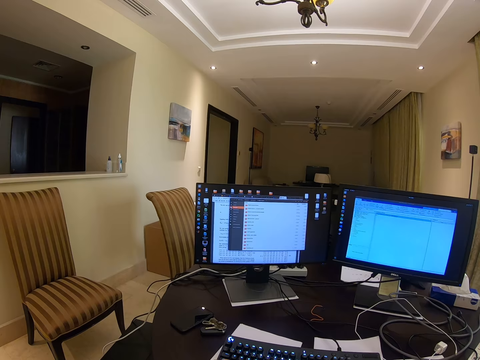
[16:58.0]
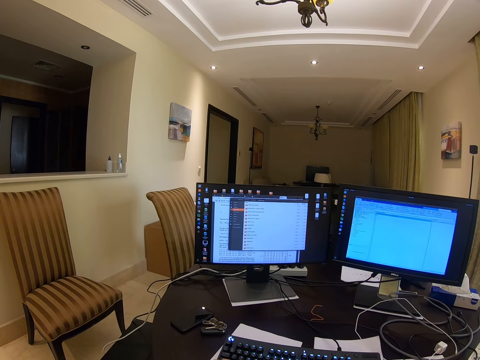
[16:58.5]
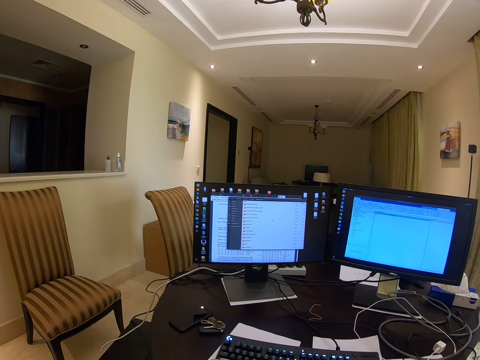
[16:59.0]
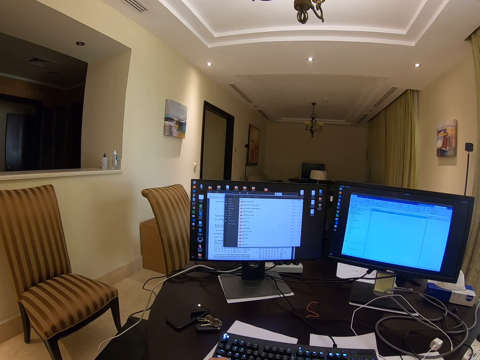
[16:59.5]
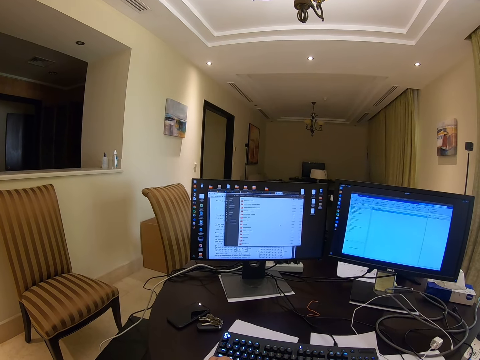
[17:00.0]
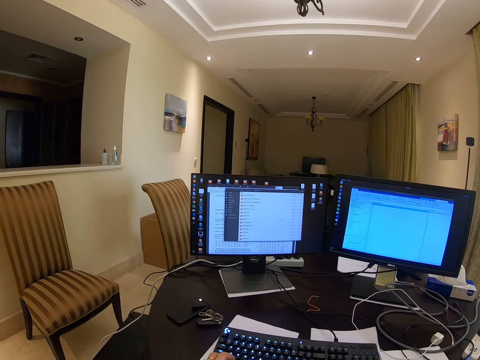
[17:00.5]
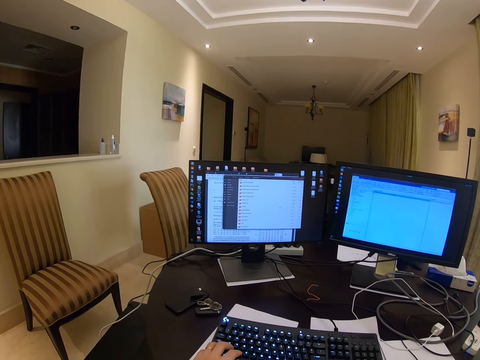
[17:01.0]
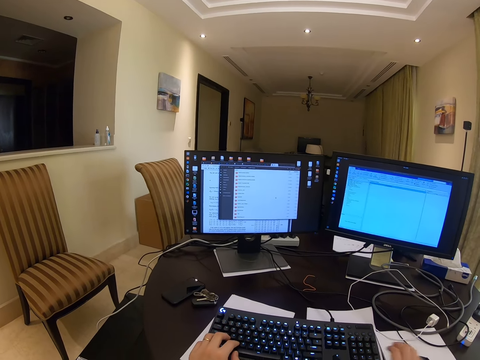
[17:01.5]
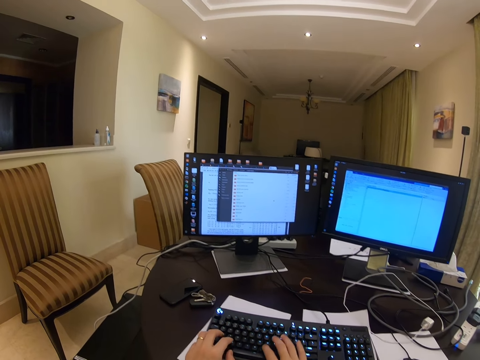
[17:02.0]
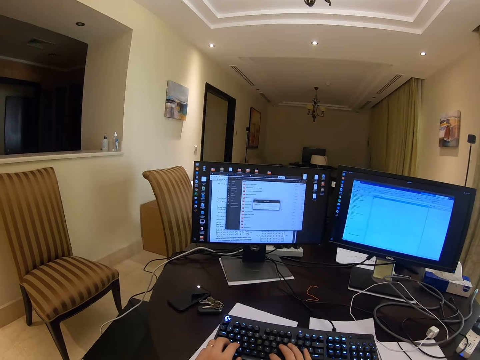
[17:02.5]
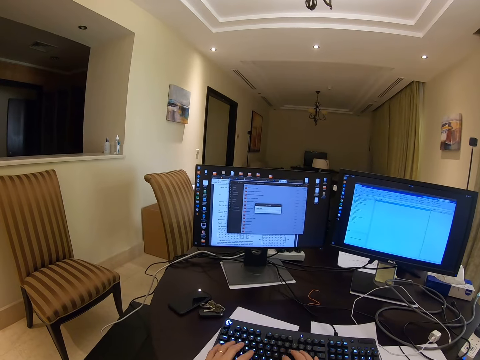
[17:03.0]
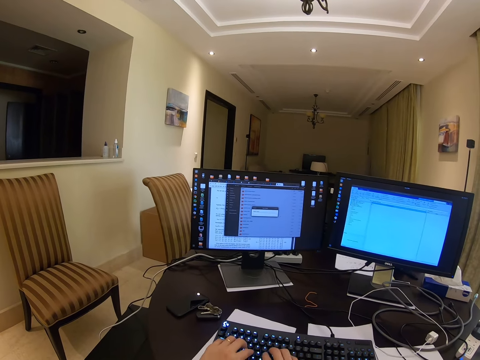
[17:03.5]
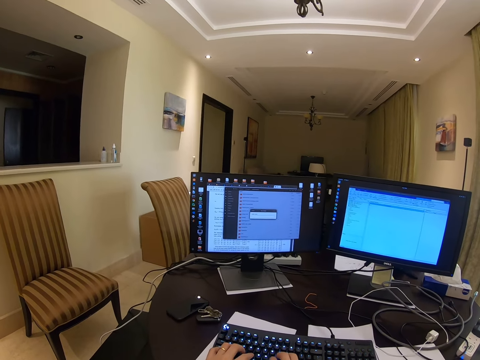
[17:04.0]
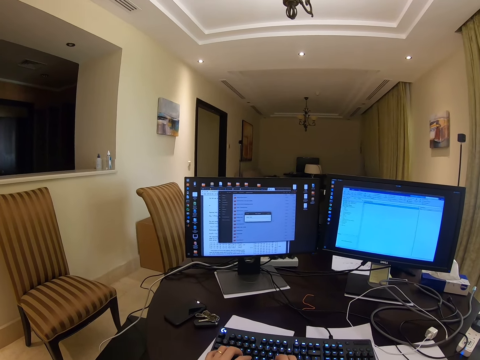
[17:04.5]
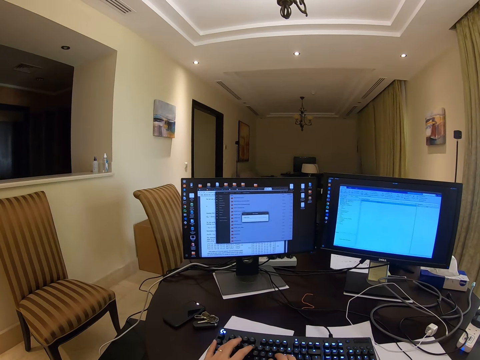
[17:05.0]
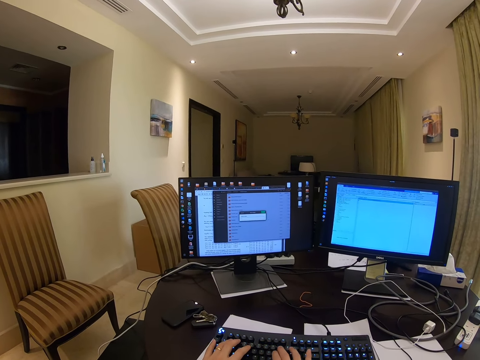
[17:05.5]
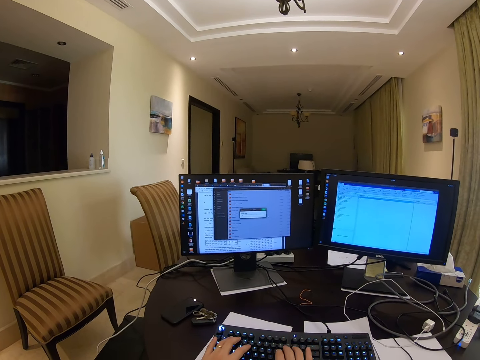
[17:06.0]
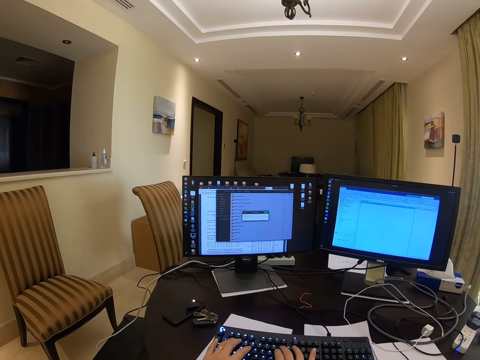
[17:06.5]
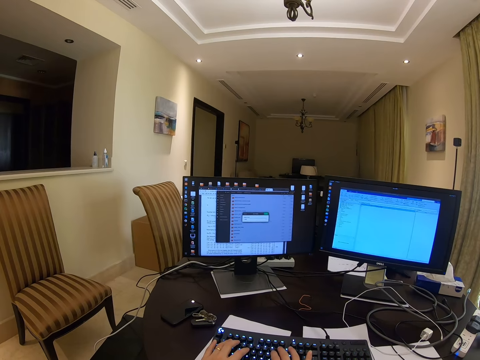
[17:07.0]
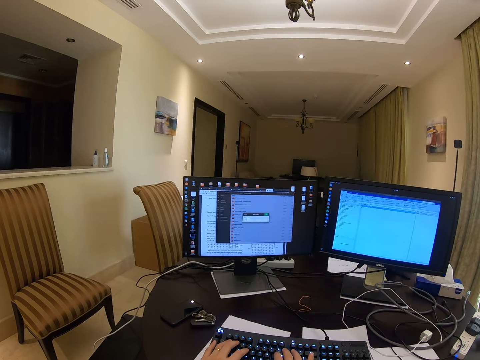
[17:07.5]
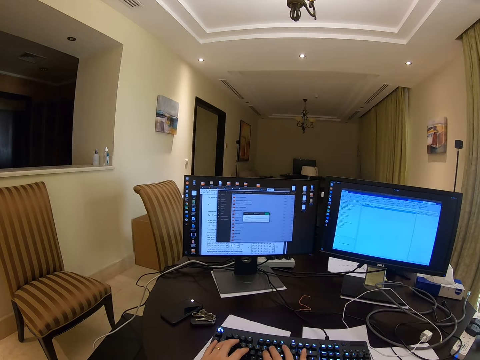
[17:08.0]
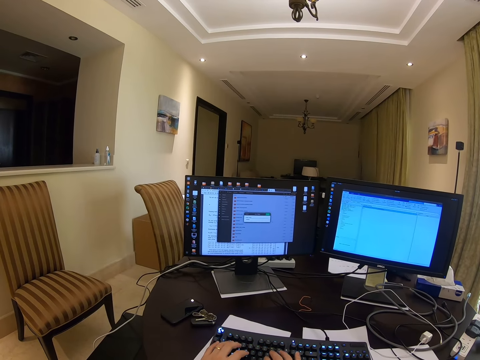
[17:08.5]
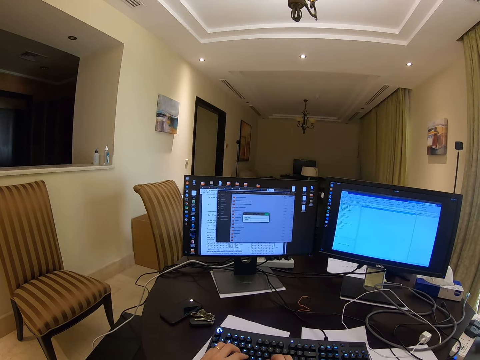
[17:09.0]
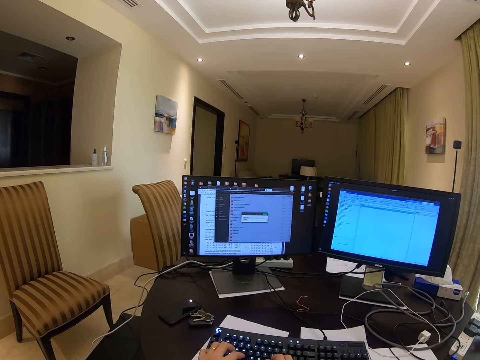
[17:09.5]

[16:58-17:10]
The camera wearer types using the keyboard.

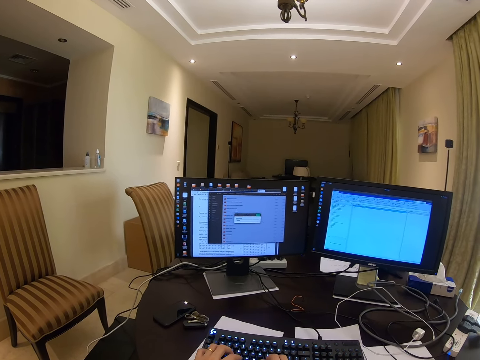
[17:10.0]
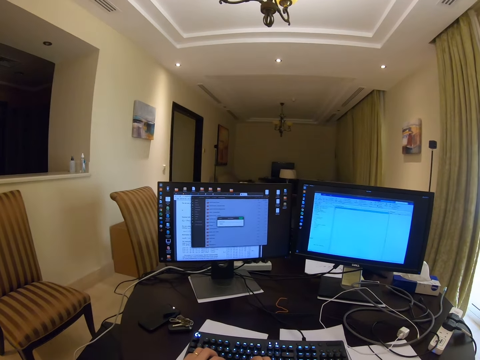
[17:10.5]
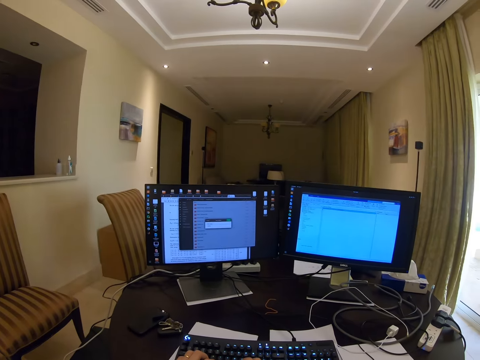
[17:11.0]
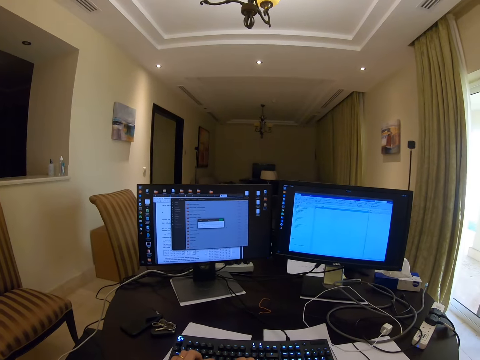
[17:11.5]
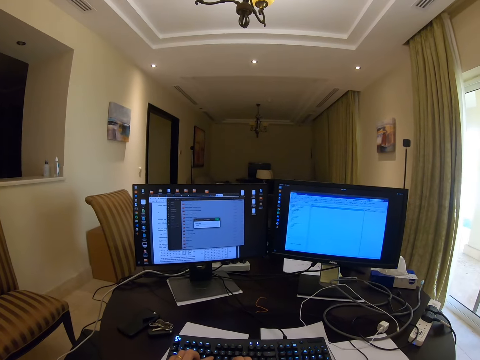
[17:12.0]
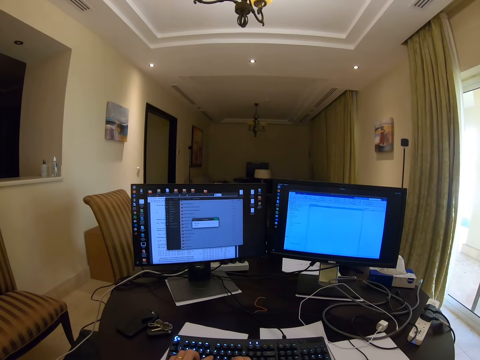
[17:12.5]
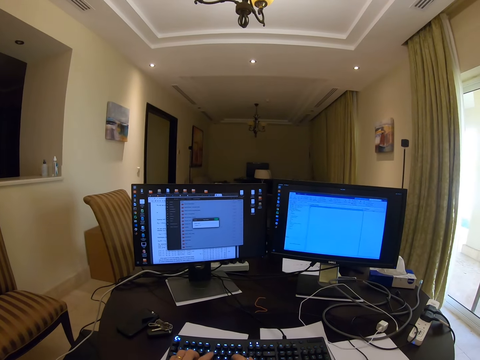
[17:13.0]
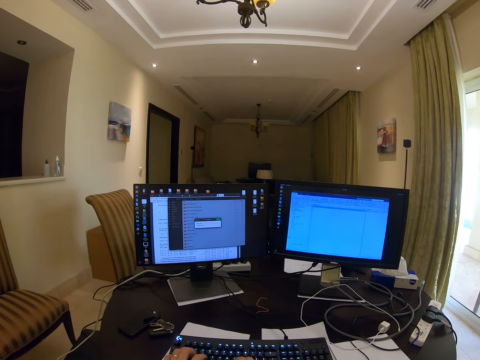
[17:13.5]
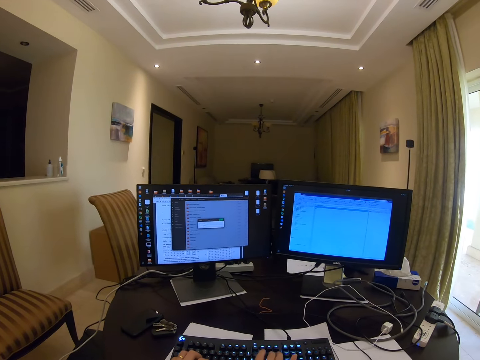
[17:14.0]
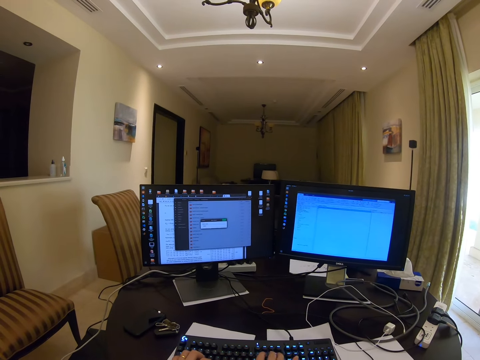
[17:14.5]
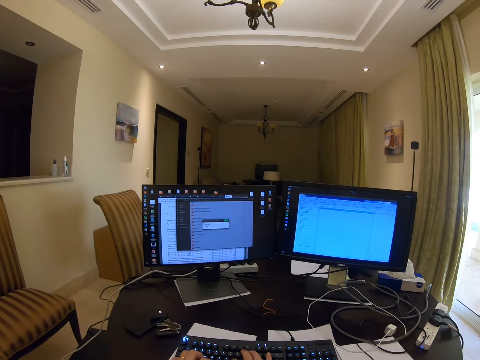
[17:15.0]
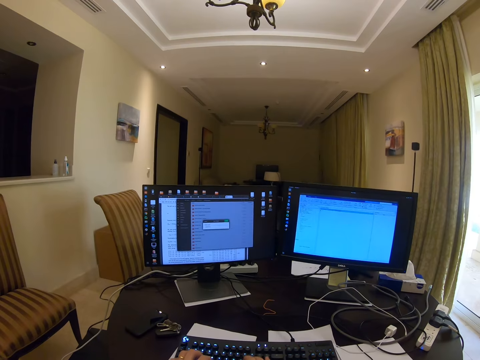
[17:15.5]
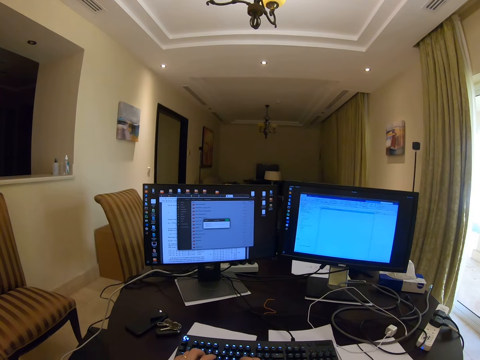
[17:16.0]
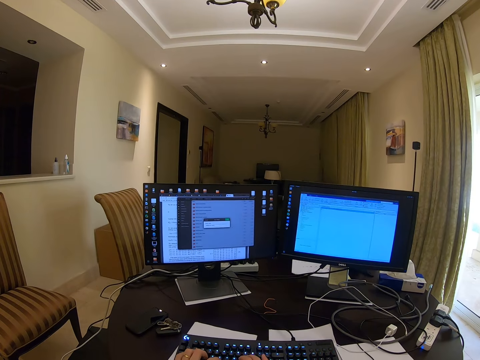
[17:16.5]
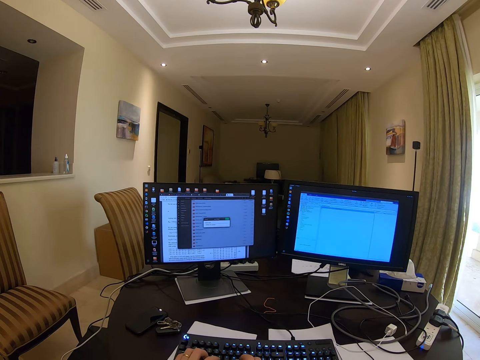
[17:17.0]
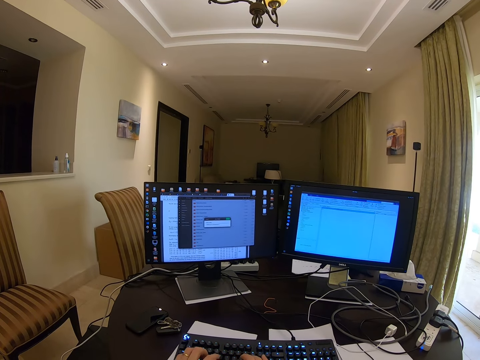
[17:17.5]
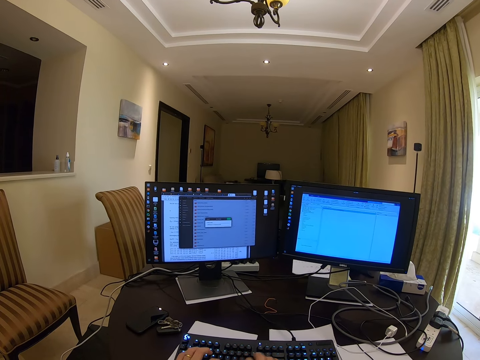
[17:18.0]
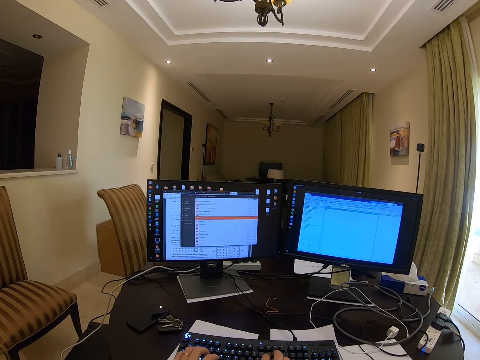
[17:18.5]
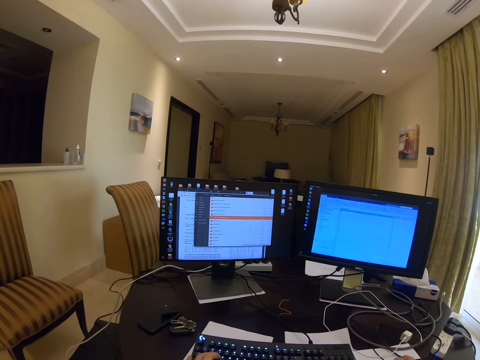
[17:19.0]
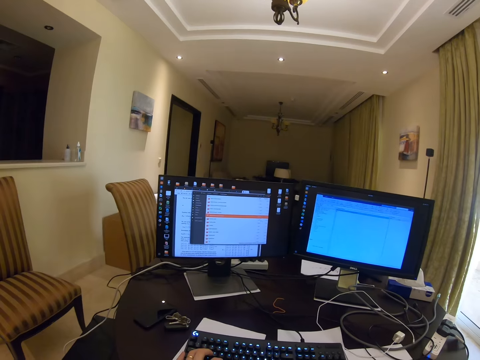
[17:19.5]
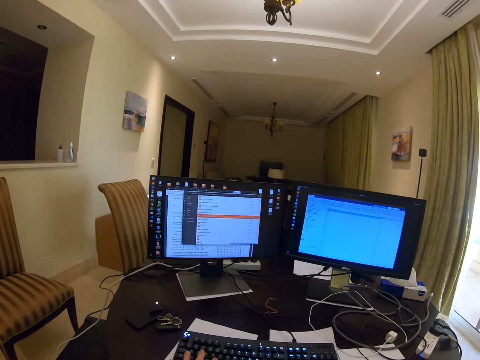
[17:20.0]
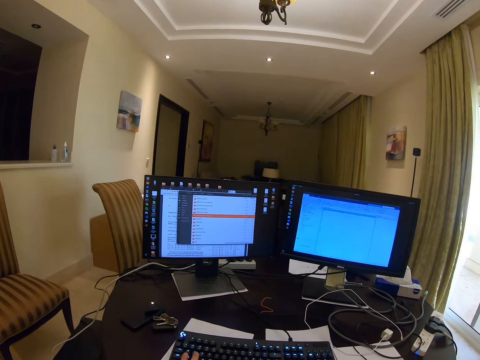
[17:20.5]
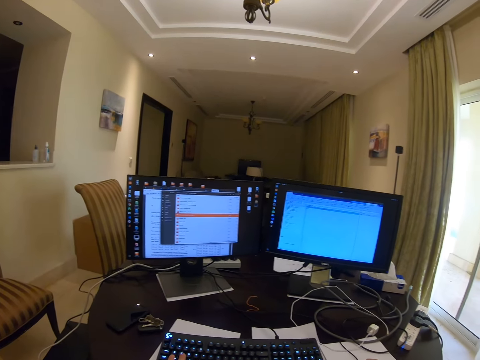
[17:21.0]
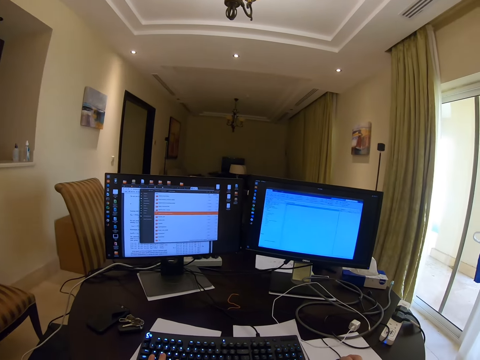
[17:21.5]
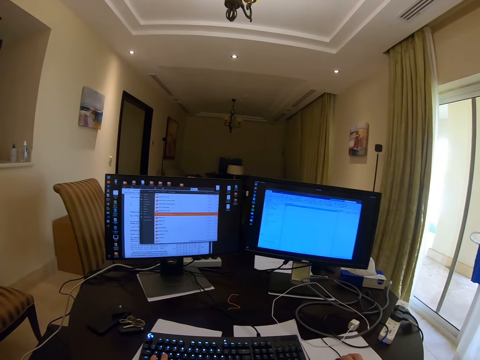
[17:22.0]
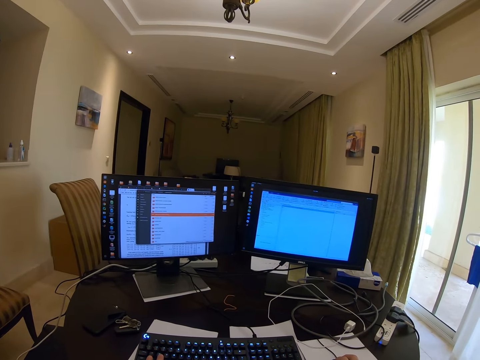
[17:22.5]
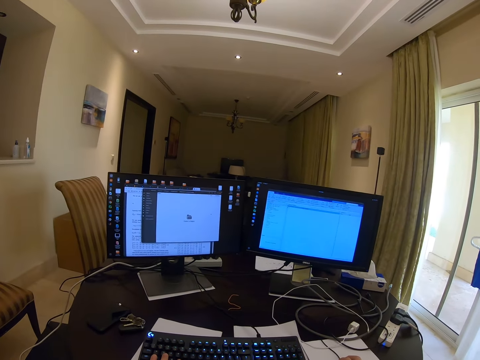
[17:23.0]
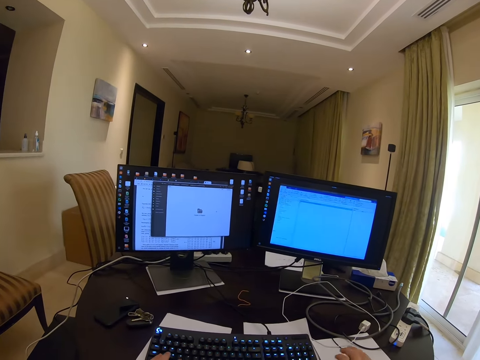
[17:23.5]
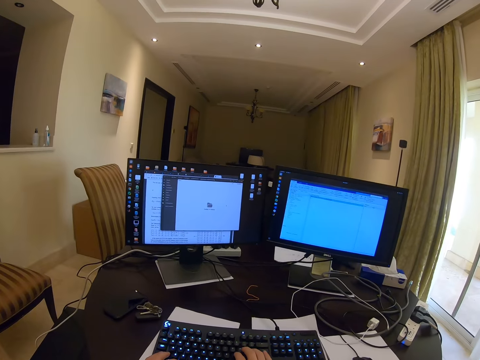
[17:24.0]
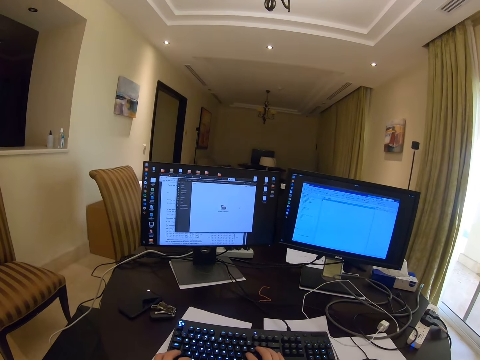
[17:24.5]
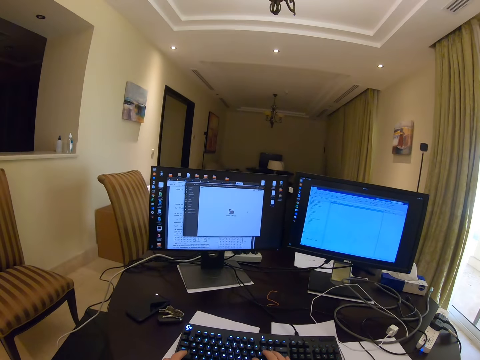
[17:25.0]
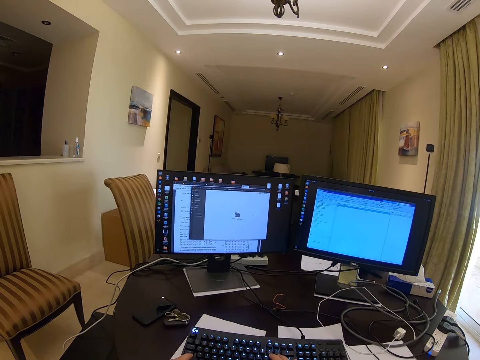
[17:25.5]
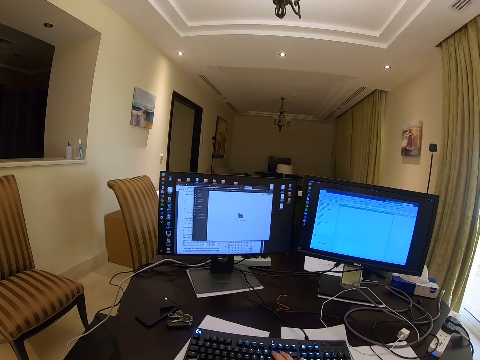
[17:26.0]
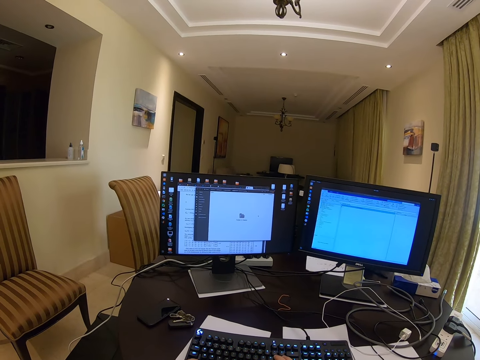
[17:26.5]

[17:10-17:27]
The camera wearer looks at the background. They type using the keyboard. They use a mouse on the computer. They look at the background. They type on the computer.
